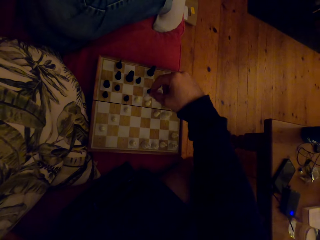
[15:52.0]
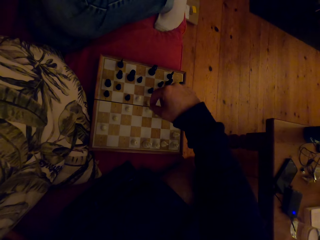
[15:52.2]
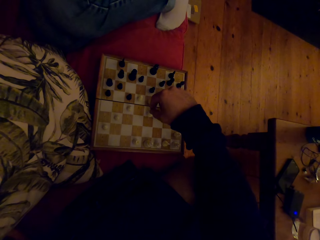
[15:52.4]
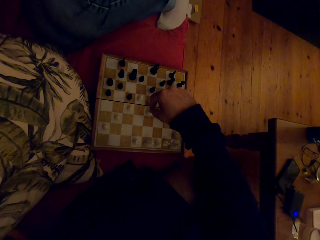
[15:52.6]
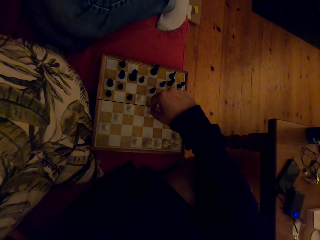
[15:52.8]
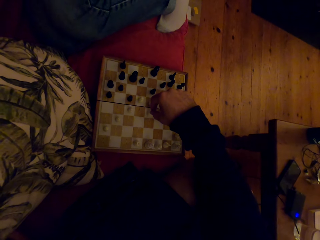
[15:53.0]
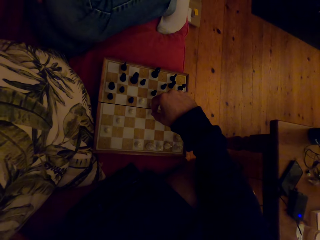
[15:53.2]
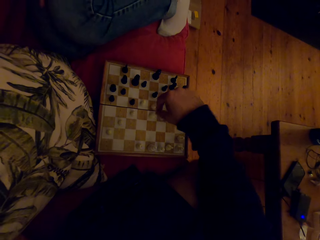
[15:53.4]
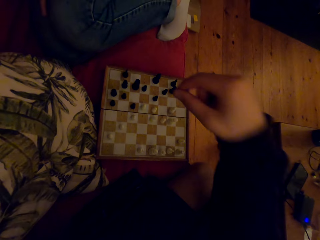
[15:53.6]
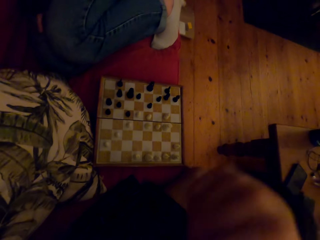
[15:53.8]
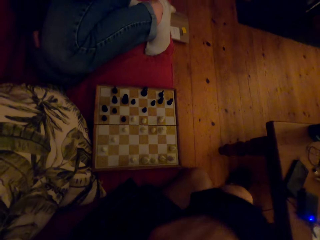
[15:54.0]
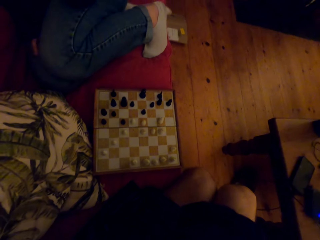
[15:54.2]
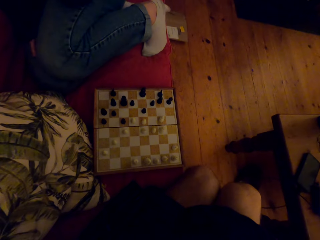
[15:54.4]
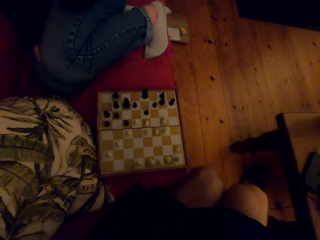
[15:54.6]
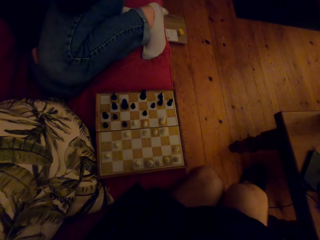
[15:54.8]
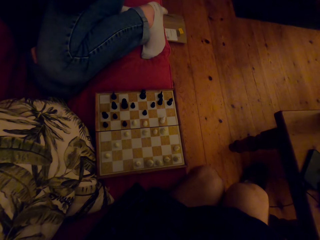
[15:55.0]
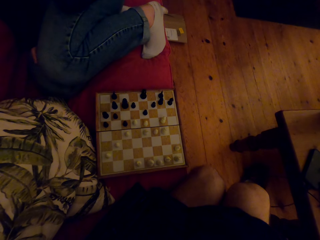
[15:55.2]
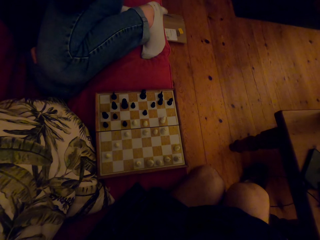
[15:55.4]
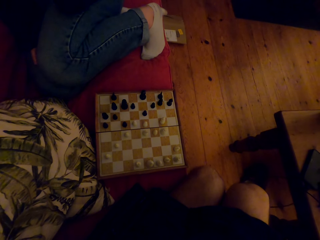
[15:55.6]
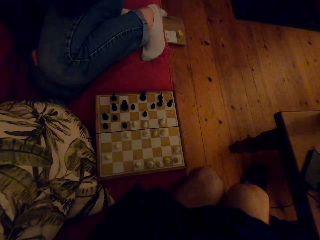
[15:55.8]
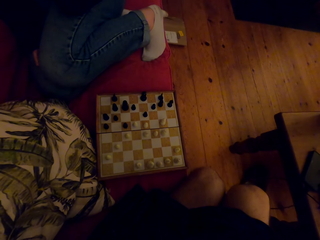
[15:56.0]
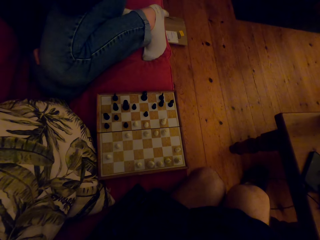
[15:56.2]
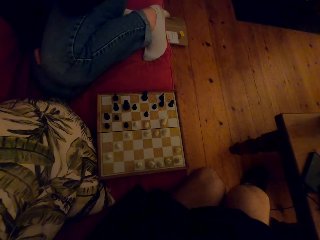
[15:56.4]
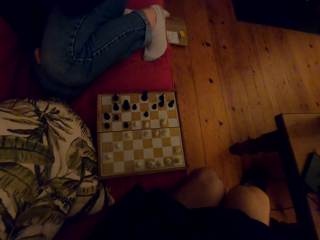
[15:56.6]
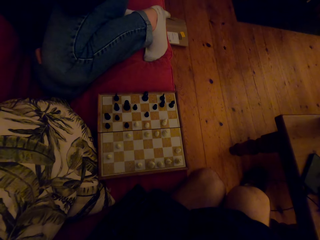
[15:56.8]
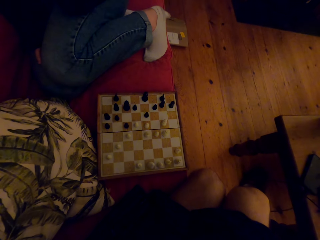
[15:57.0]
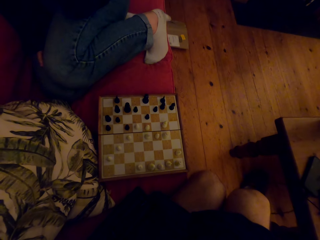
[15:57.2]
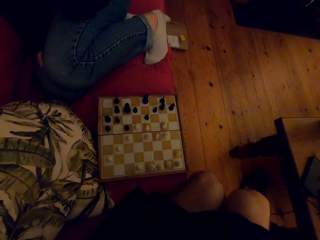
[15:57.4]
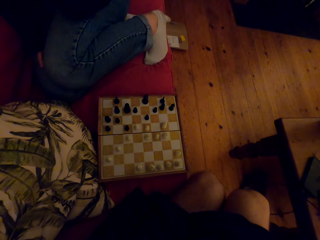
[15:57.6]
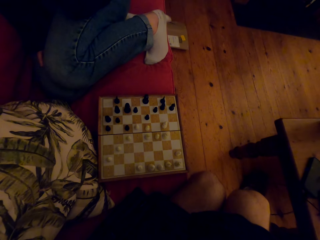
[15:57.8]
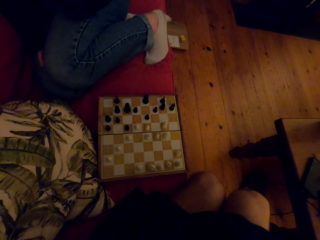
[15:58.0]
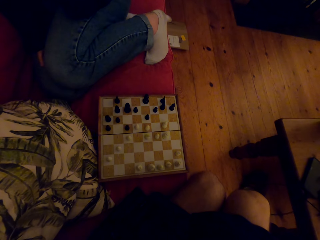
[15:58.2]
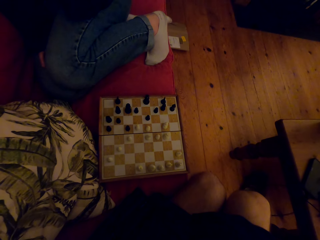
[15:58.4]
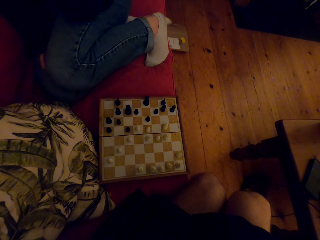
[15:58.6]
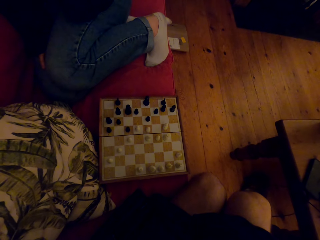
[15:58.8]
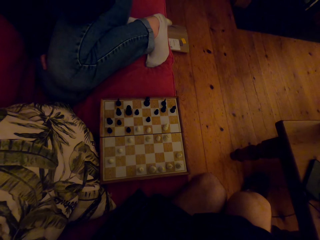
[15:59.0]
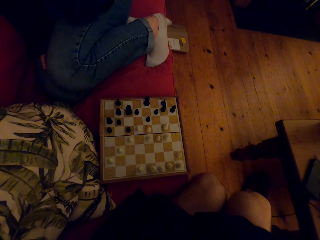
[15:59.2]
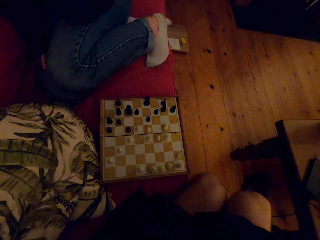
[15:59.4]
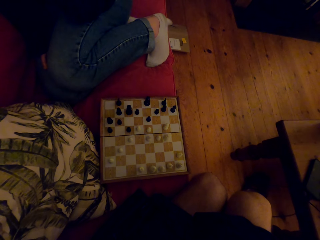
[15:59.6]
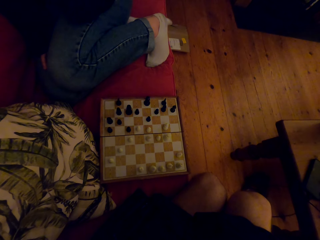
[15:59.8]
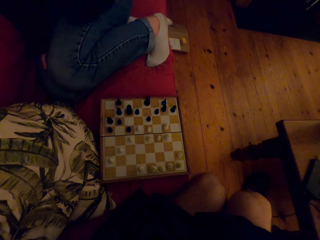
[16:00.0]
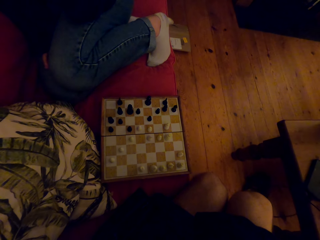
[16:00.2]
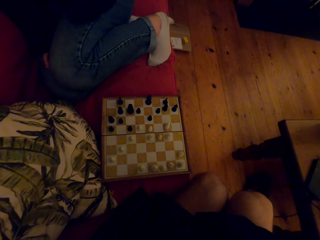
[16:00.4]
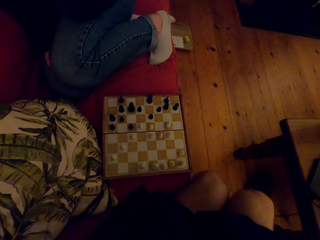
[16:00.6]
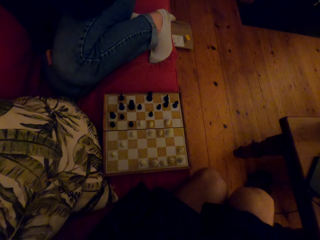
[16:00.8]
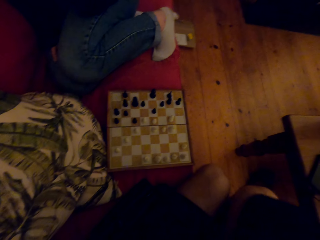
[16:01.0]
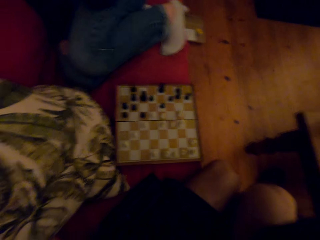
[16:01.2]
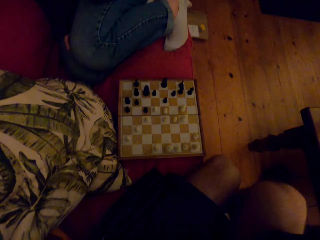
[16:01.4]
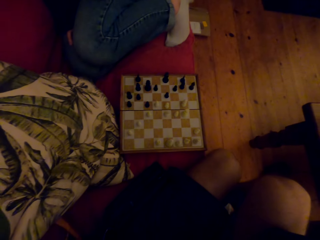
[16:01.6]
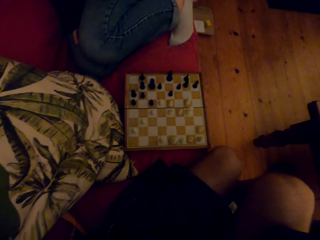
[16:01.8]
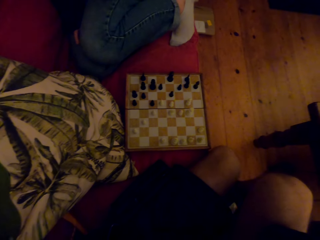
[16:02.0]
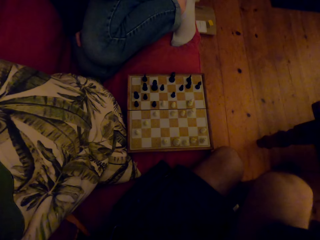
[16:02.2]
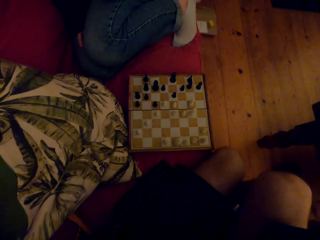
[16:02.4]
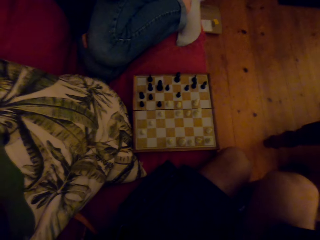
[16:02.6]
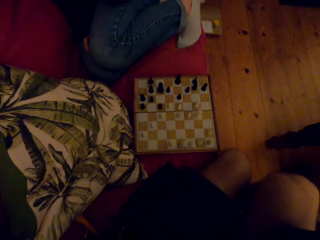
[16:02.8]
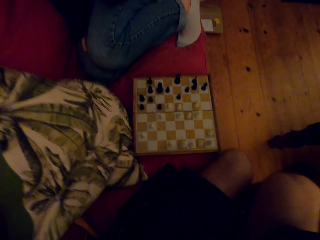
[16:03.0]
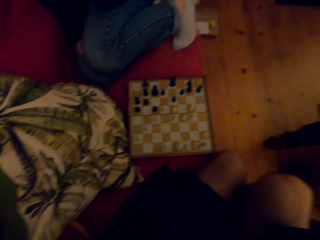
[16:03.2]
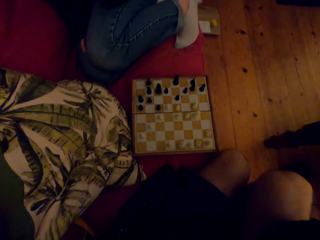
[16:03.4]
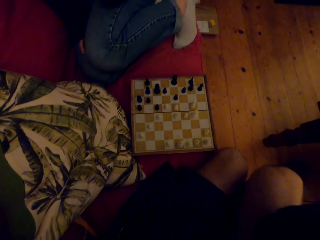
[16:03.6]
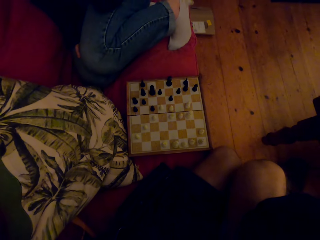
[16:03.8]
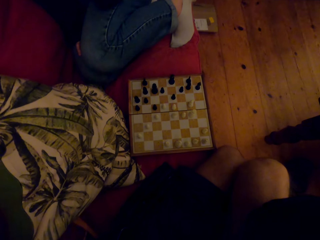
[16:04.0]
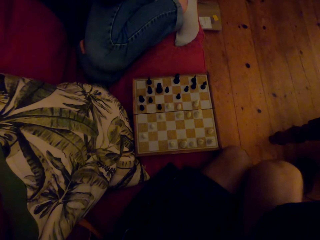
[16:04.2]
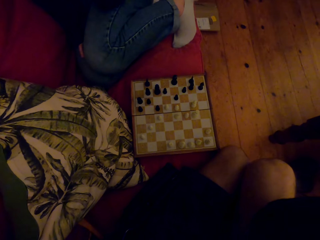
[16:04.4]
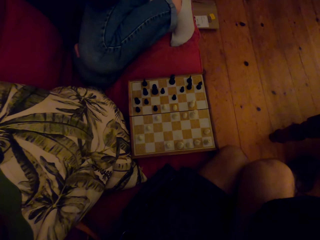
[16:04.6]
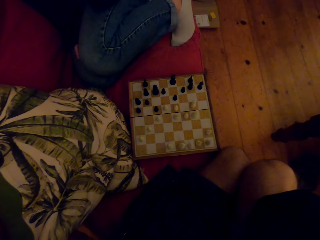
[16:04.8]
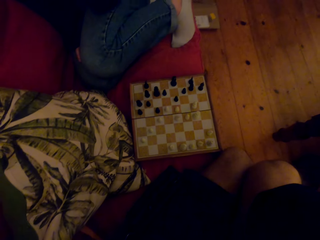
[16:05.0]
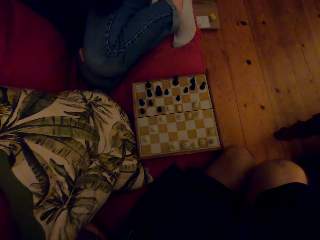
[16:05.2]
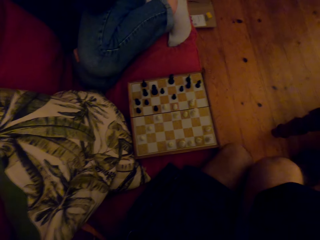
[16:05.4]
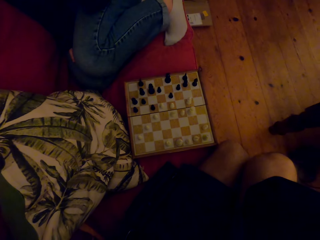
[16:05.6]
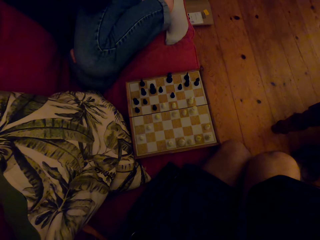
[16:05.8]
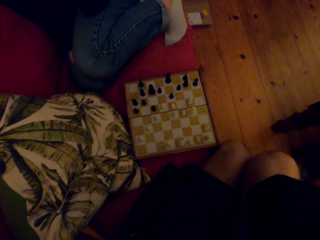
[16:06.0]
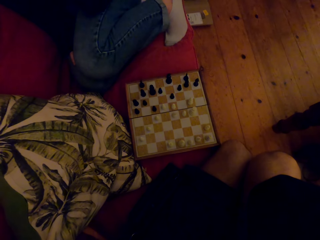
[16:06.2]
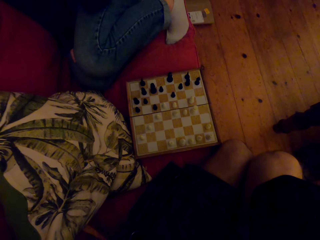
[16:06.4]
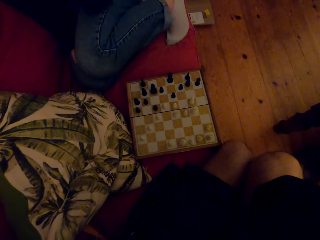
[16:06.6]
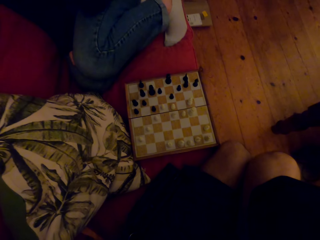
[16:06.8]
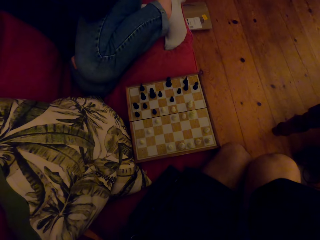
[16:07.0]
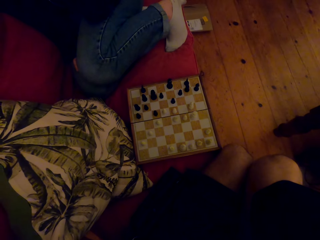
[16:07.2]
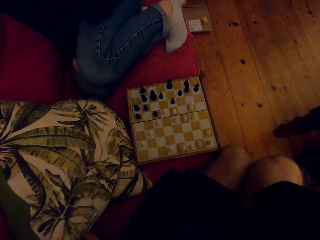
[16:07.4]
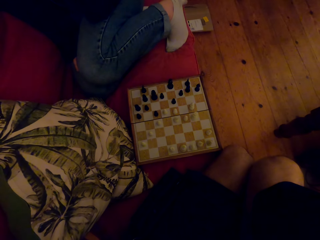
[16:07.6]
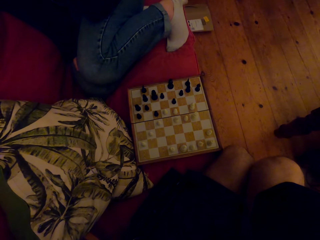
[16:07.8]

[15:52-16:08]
The camera wearer raises the hand. A person talks to the camera wearer.

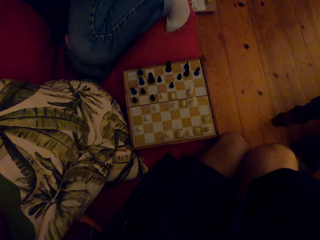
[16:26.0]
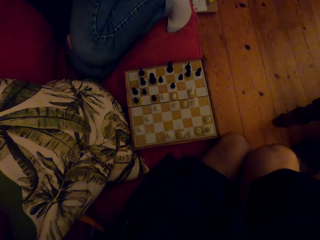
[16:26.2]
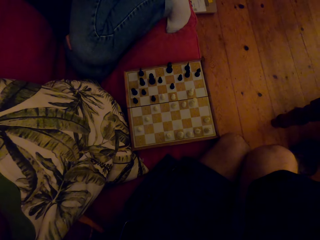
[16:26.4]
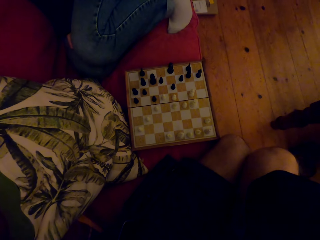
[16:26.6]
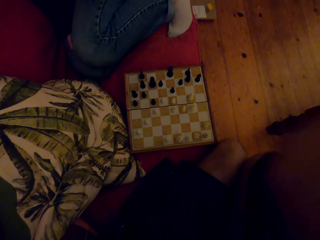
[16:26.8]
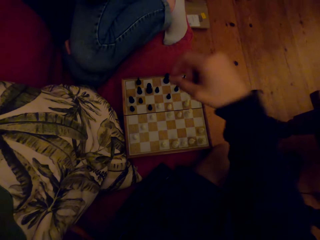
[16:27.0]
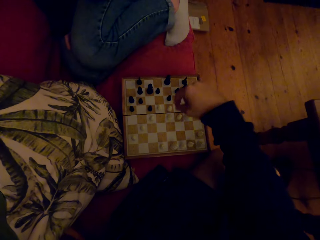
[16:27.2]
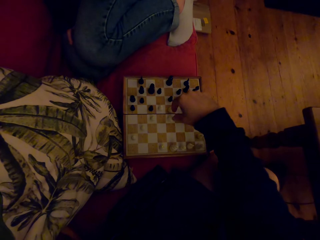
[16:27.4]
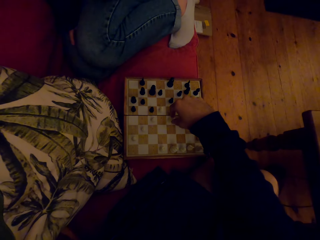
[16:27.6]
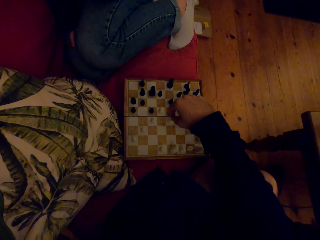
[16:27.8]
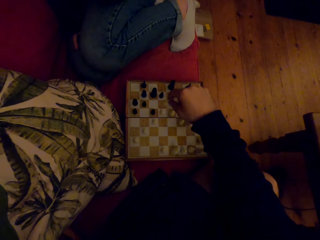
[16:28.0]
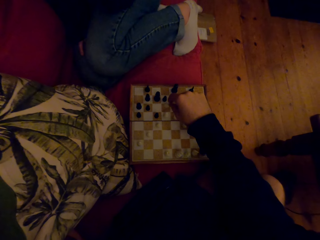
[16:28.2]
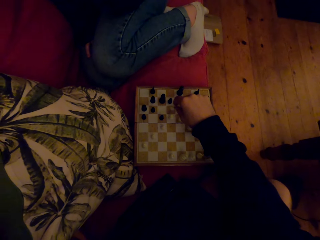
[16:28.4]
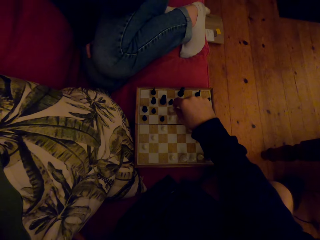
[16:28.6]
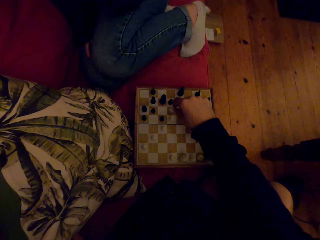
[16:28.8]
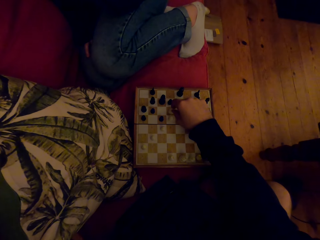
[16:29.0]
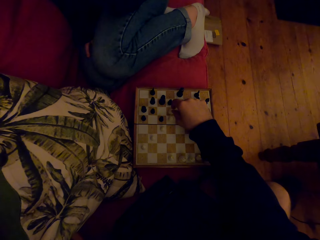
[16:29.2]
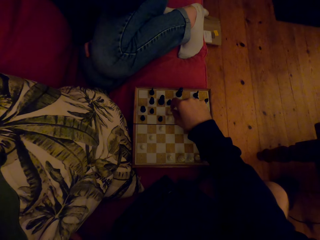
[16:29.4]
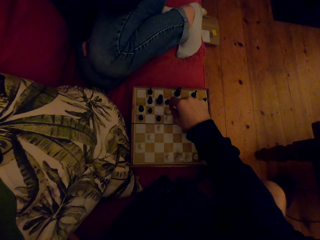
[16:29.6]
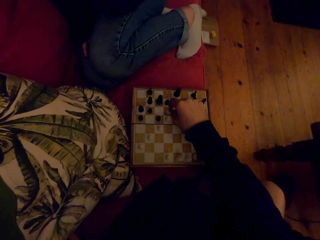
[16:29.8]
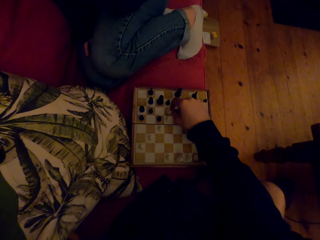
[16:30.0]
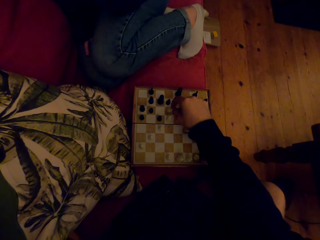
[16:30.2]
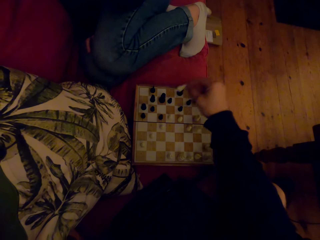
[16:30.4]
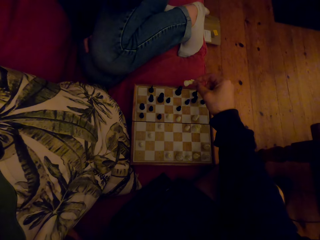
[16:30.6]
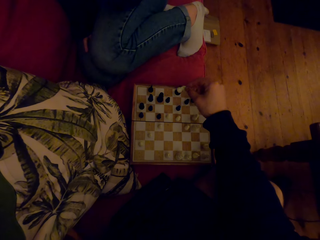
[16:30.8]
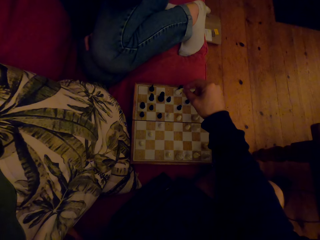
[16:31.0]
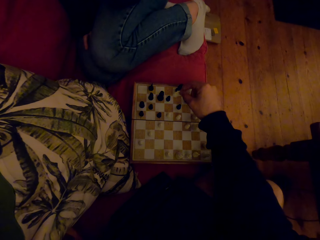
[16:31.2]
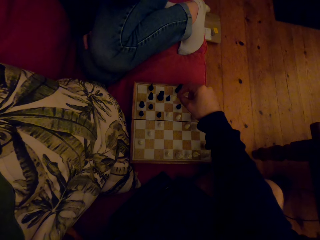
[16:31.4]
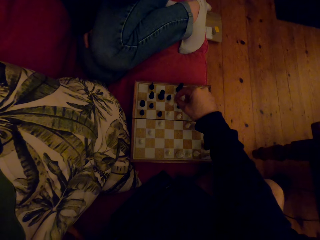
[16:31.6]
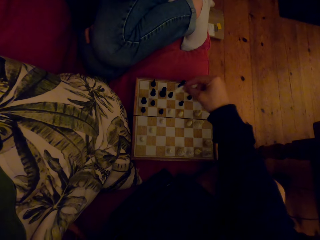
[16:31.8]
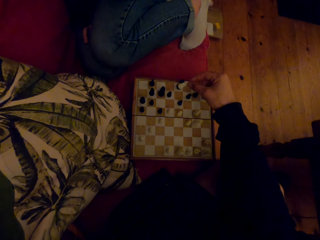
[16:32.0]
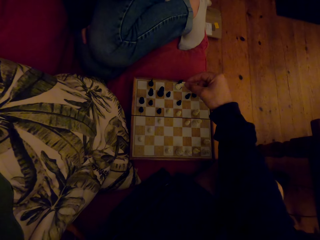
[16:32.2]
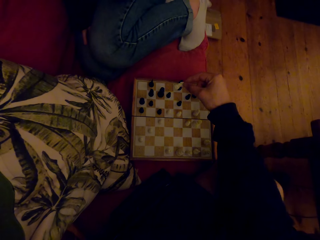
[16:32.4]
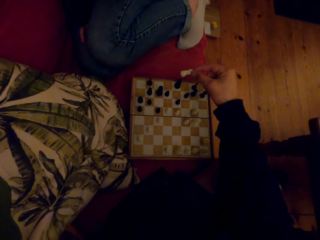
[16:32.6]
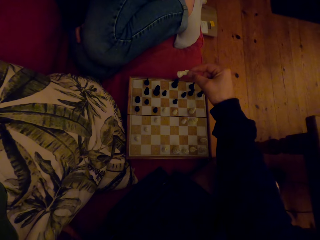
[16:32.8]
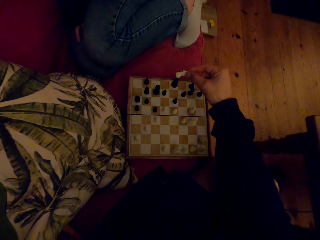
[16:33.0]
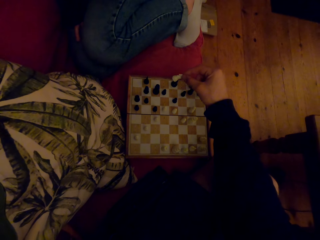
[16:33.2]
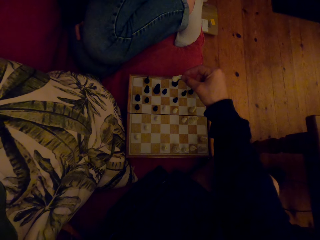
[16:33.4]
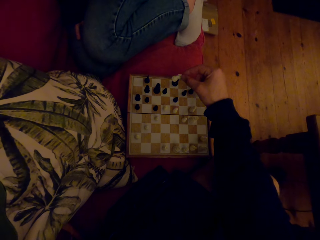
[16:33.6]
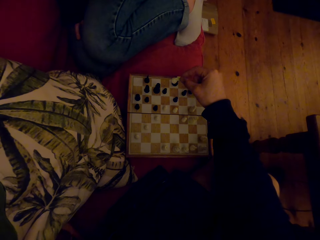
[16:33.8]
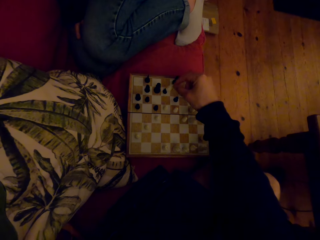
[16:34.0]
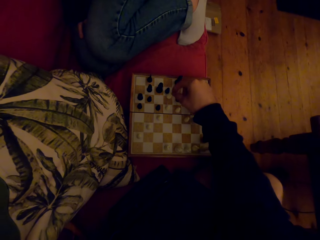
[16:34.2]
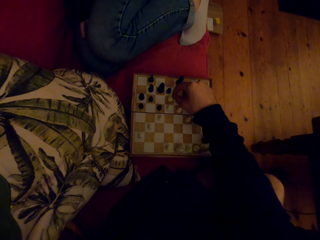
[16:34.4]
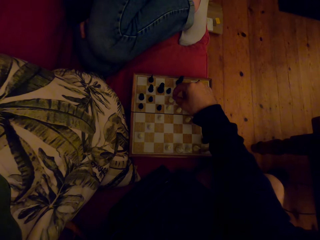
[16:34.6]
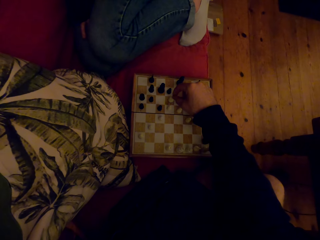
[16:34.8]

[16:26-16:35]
The camera wearer plays the chess game. A person talks to the camera wearer.
